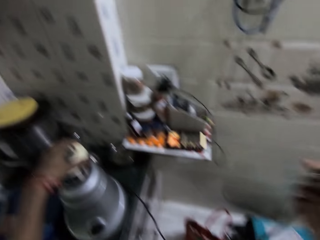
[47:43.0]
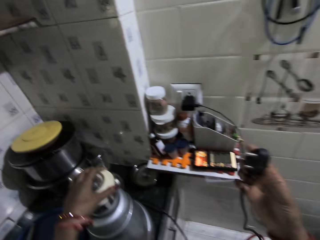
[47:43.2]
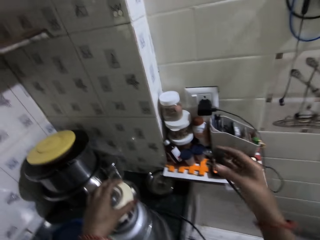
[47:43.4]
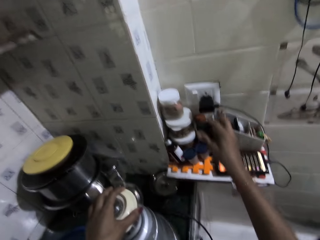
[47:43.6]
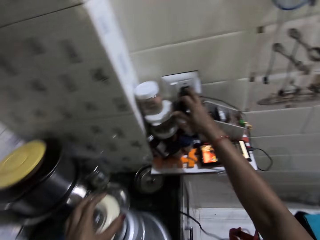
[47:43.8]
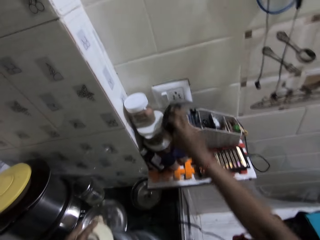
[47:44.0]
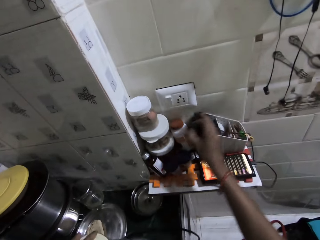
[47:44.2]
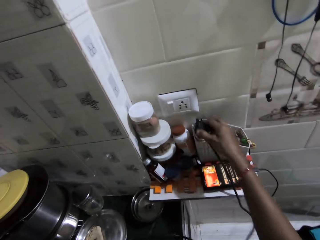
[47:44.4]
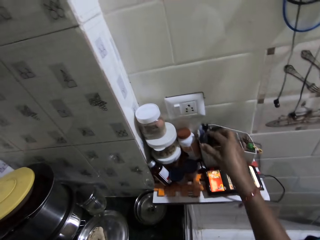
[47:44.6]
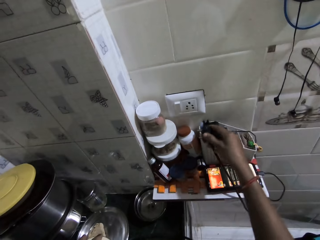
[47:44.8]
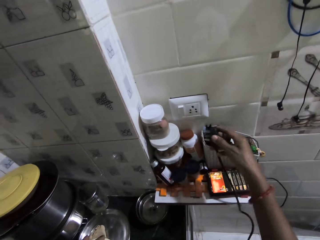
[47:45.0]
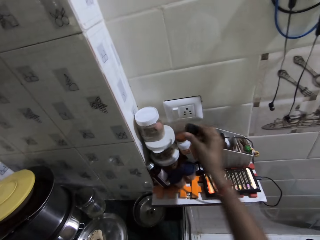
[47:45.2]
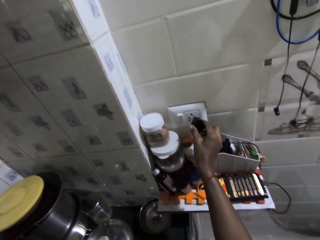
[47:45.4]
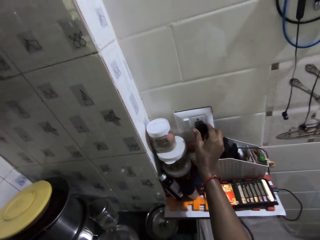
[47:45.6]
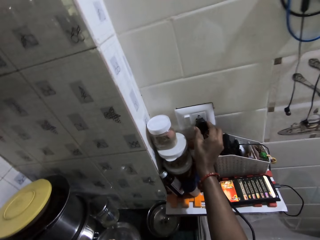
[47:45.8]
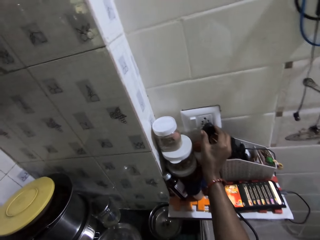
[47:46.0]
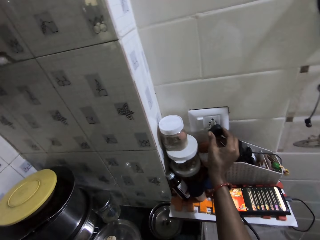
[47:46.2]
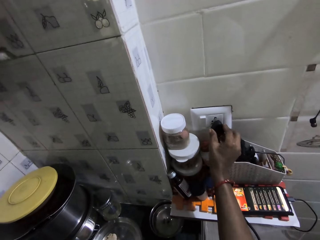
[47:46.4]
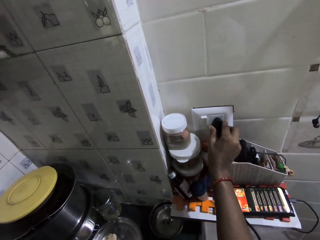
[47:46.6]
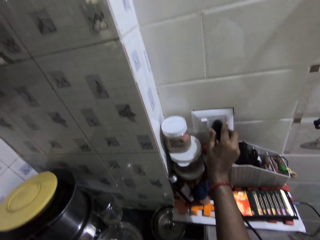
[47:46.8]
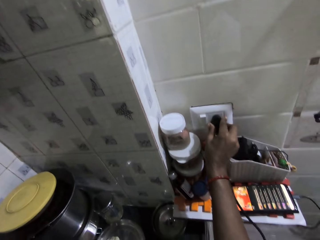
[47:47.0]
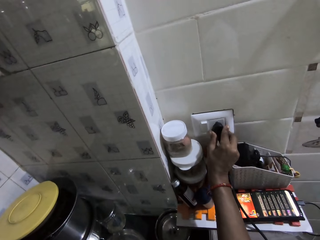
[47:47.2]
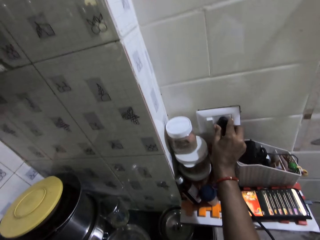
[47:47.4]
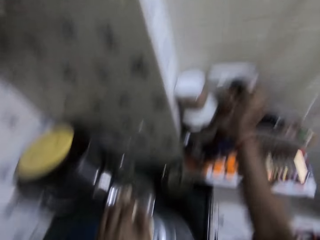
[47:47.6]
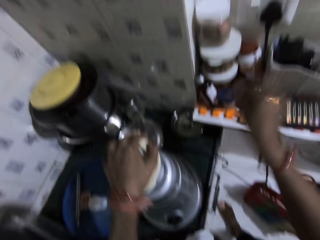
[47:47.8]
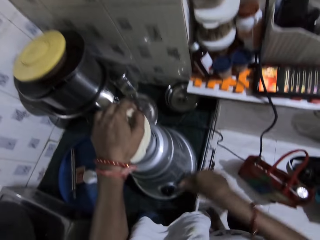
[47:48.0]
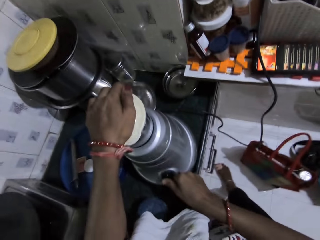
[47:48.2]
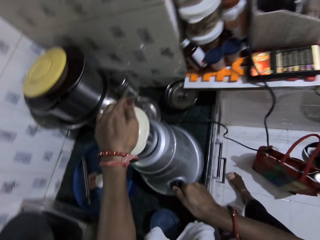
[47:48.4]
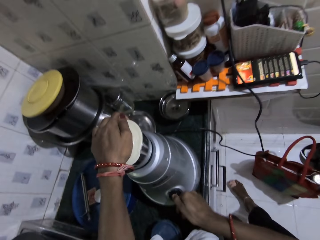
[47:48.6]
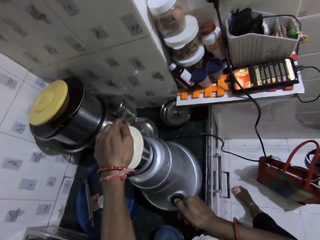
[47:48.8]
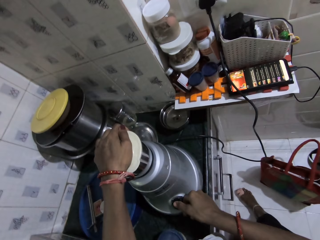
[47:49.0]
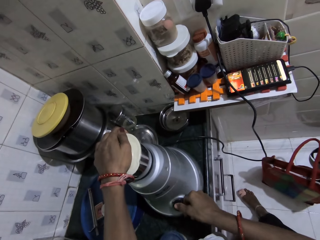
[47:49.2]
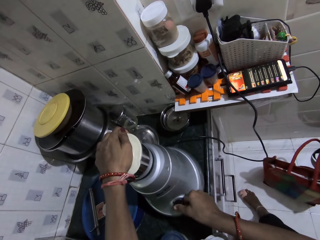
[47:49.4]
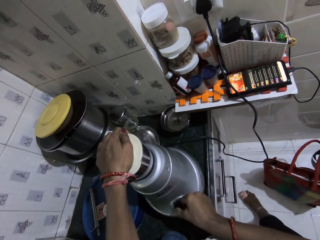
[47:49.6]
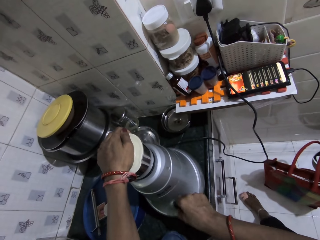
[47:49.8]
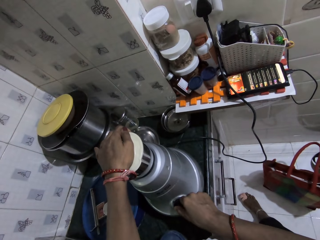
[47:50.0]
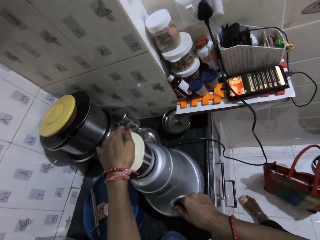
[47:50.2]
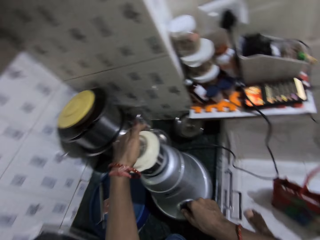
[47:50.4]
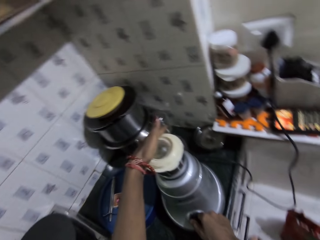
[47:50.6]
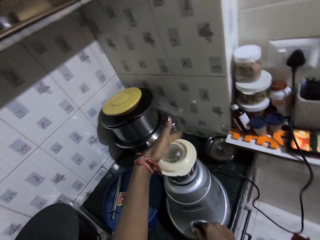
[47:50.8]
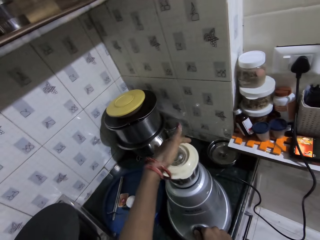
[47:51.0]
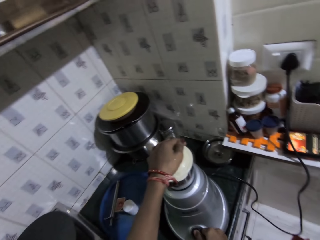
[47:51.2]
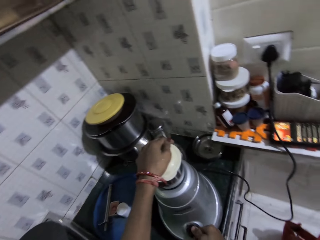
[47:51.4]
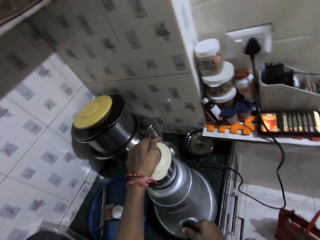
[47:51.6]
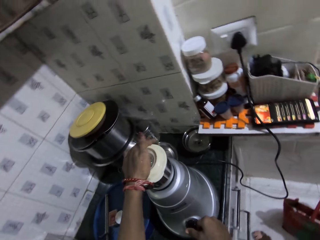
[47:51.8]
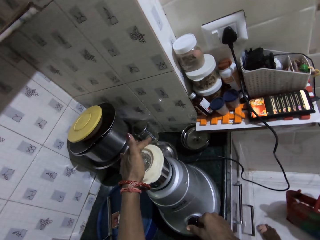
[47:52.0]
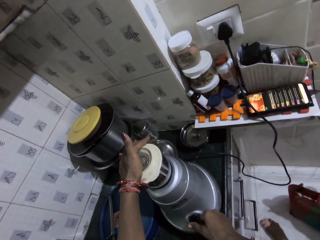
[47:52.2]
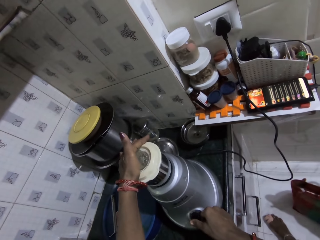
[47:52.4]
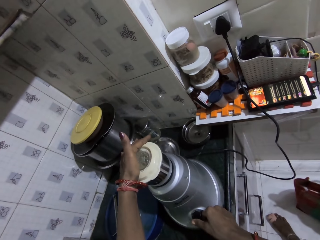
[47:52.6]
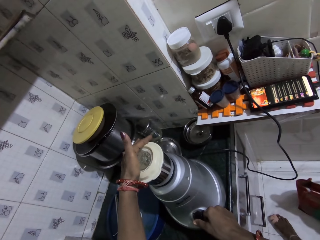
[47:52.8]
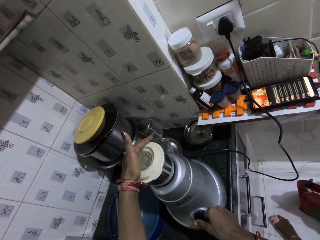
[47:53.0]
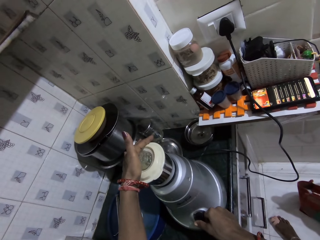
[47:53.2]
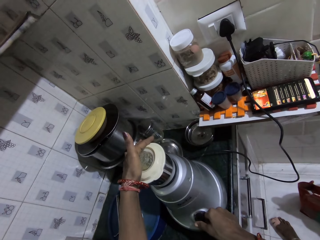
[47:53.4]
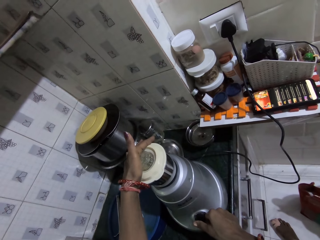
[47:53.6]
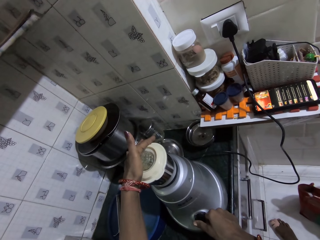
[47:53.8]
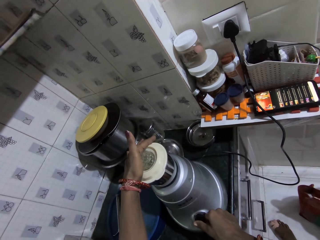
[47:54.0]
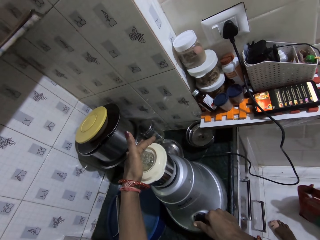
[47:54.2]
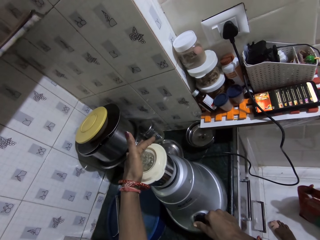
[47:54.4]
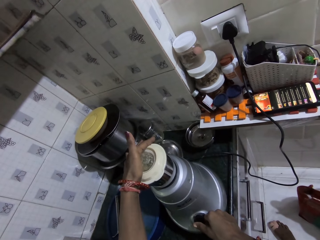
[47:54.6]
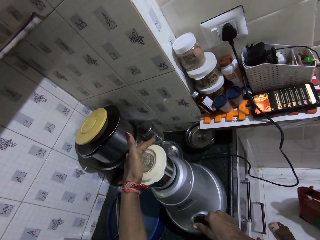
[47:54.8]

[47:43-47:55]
The camera wearer unplugs a charger from a wall socket with her right hand. She drops the charger in a container with her right hand. She plugs the blender machine on the wall socket with her right hand. She blends a ginger and garlic mixture. She operates the blender machine with her right hand. She operates the blender machine with her right hand again.

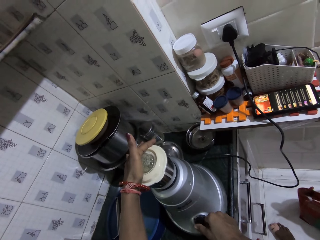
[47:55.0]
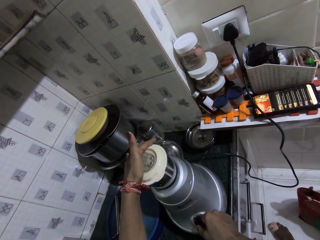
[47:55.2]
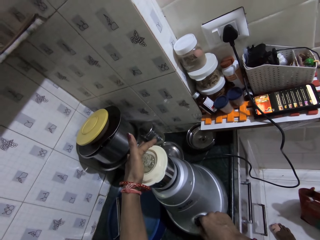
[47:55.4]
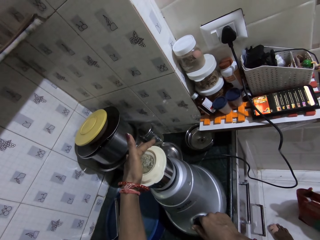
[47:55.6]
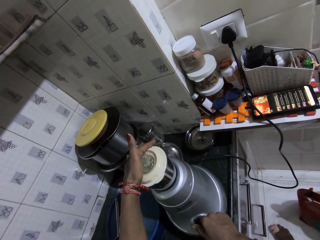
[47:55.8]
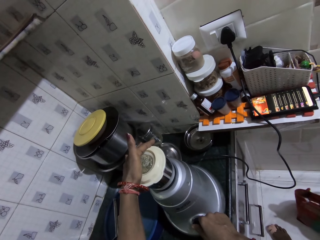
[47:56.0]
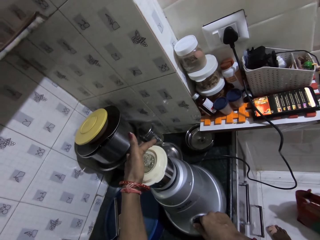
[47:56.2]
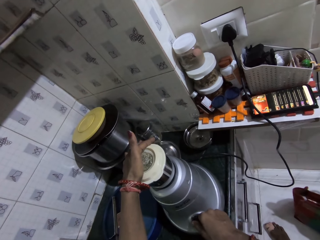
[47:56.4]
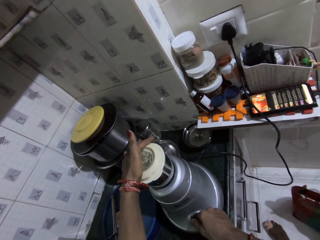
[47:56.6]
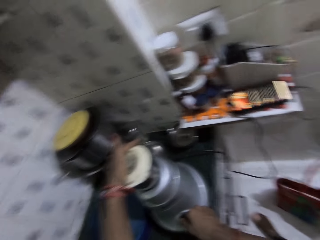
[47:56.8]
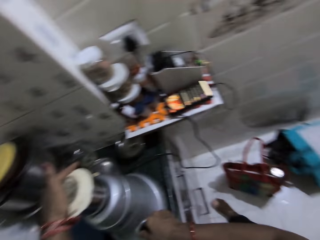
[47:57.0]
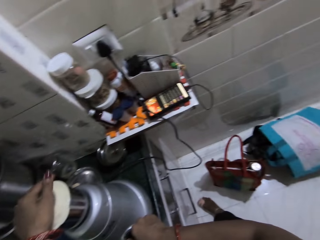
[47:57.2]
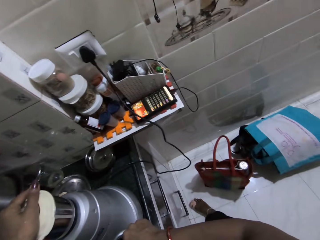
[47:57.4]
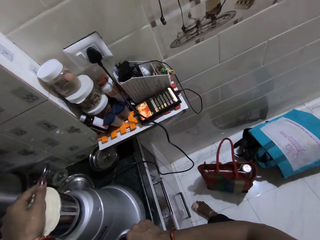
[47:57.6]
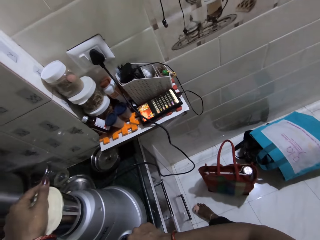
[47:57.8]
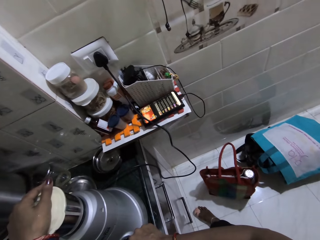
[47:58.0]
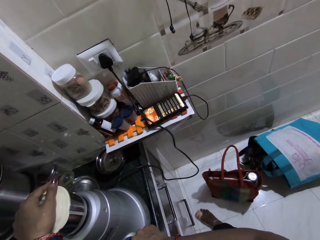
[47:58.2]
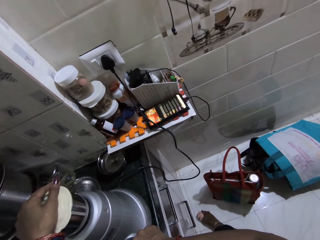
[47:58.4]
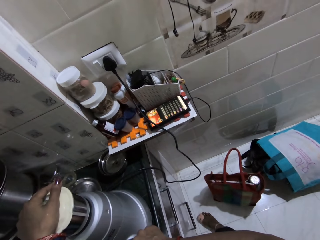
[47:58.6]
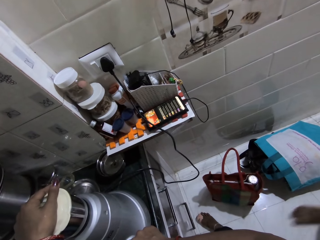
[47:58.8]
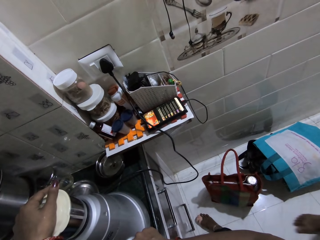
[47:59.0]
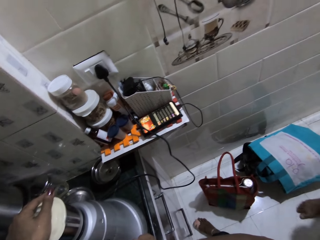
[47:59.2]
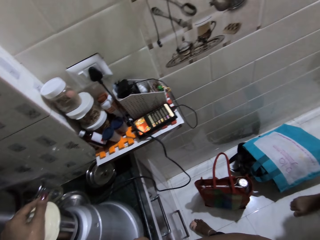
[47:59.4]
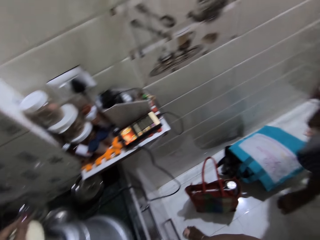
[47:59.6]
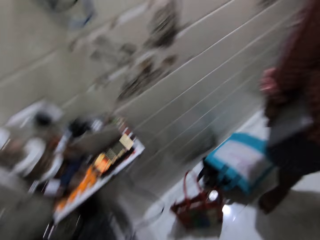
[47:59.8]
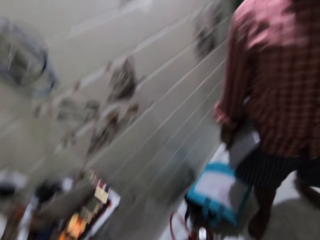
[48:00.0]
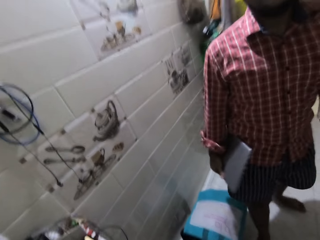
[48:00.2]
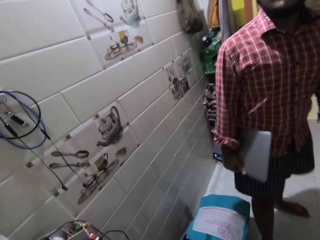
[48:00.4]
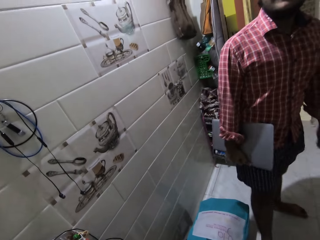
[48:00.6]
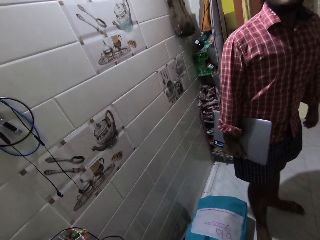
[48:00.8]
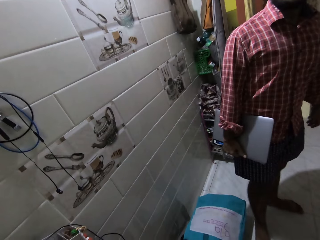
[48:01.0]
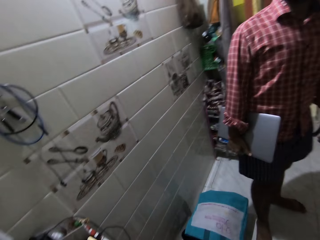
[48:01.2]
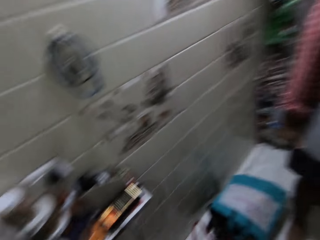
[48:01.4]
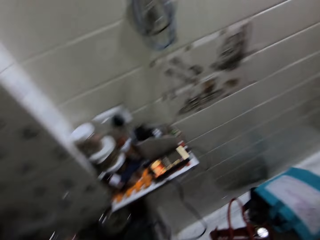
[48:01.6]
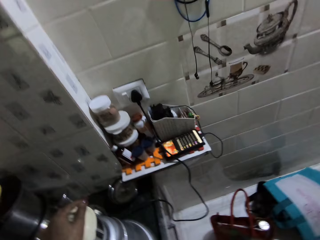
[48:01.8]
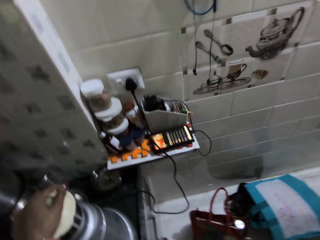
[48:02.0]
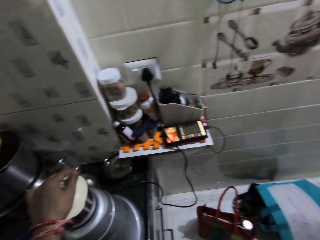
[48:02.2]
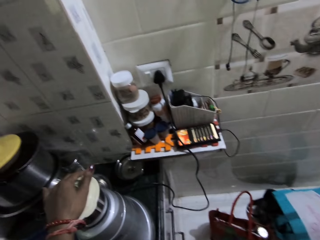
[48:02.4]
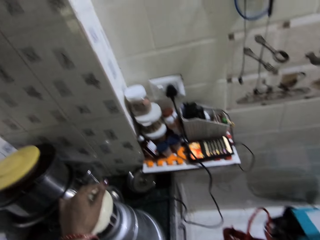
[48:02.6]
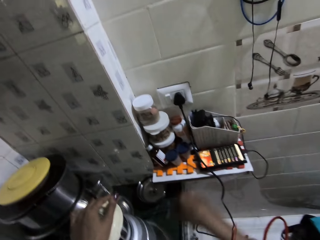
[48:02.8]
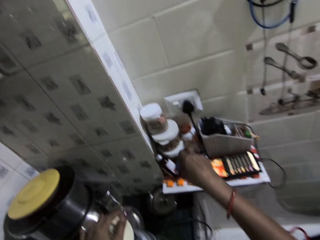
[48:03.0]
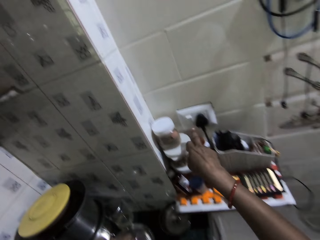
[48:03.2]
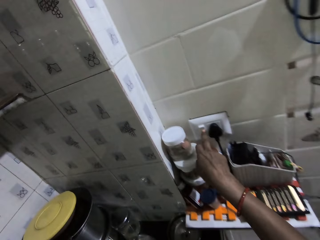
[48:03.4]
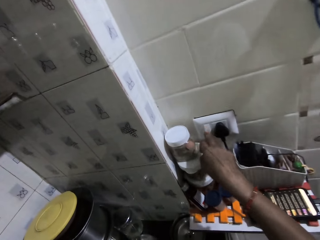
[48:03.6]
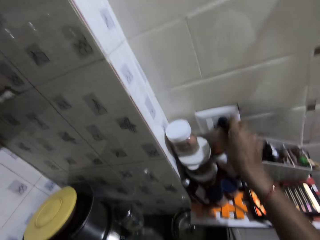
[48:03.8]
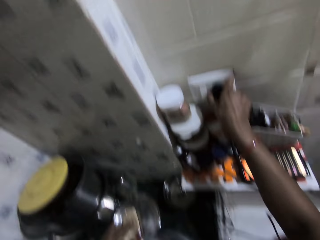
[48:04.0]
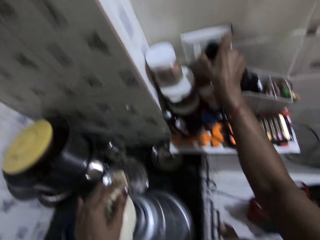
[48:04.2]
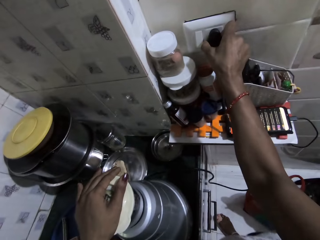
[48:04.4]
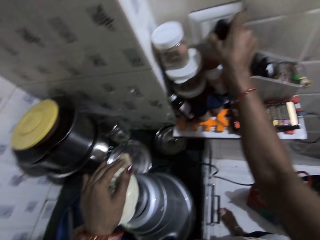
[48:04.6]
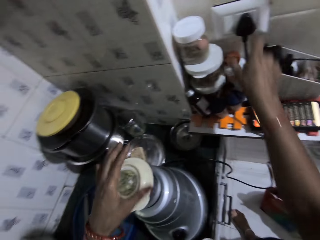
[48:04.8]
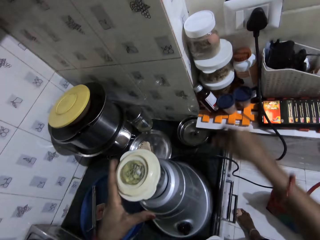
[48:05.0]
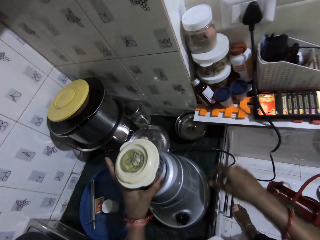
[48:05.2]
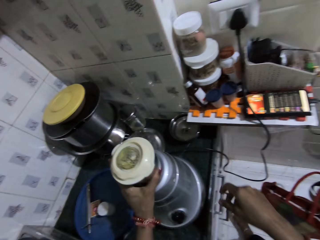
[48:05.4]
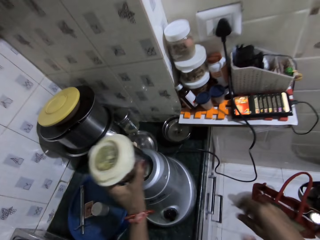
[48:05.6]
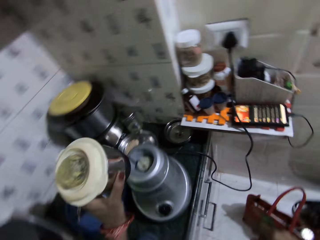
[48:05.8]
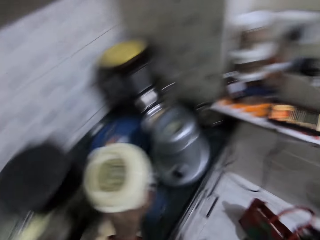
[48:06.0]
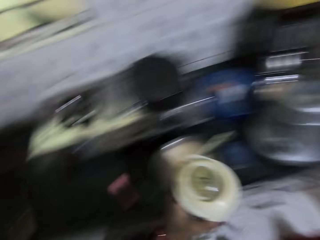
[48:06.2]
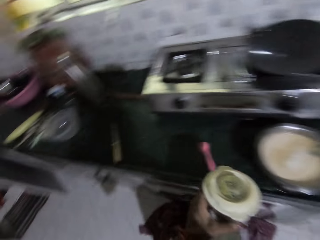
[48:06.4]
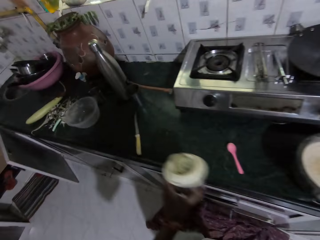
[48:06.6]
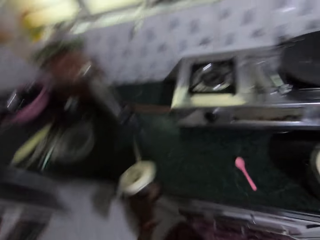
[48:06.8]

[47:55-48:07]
A man converses with the camera wearer. The man stands next to the camera wearer. The camera wearer operates the blender machine with her right hand. She turns off the wall socket switch with her right hand. She touches the blender fuse in the wall socket with her right hand. She removes the blender container from the blender machine with her left hand. She places the container on a counter.
